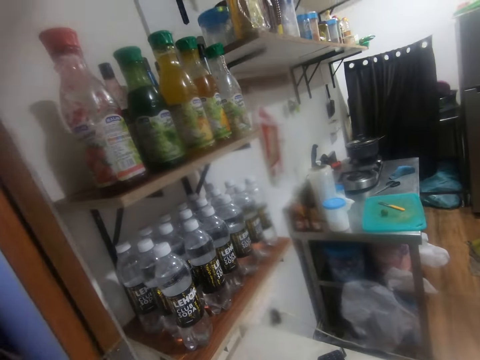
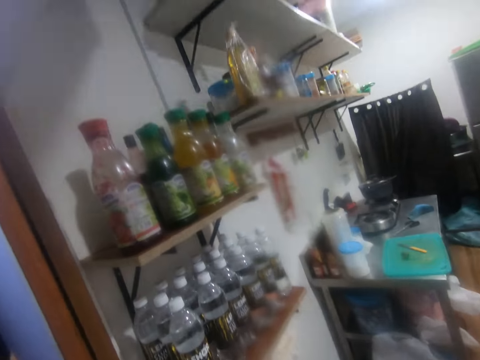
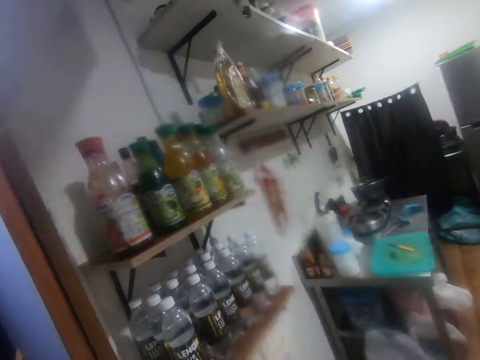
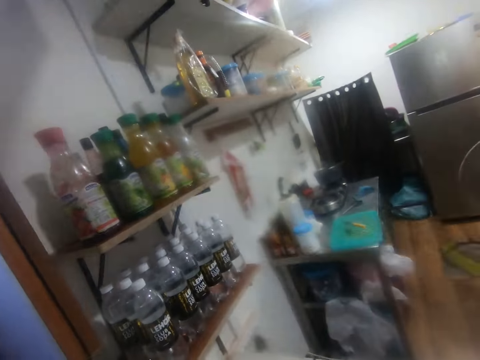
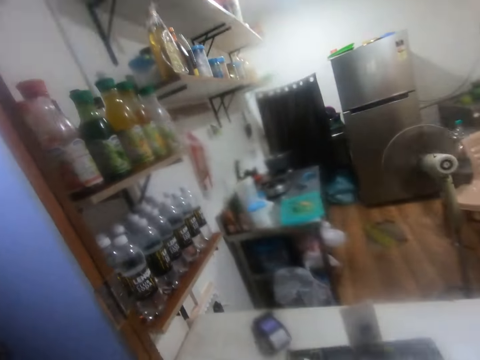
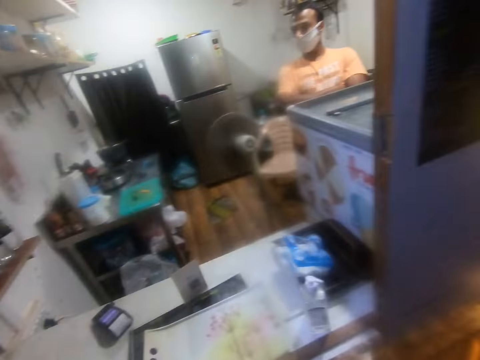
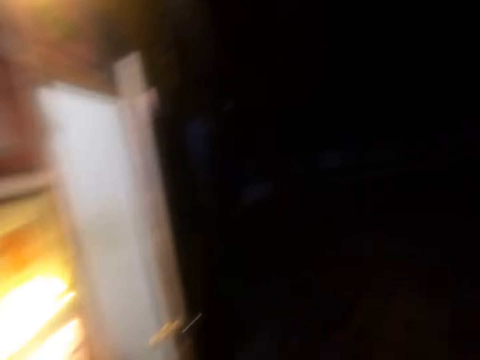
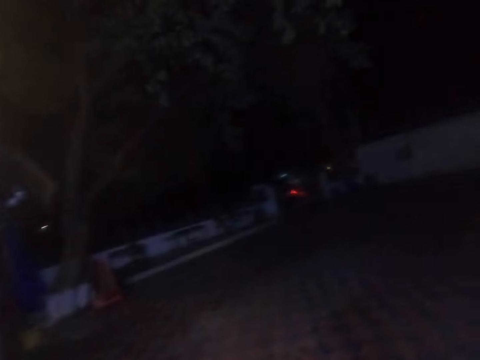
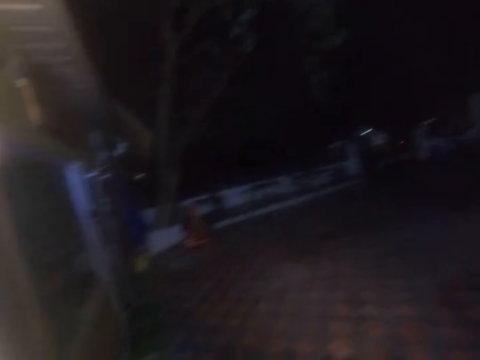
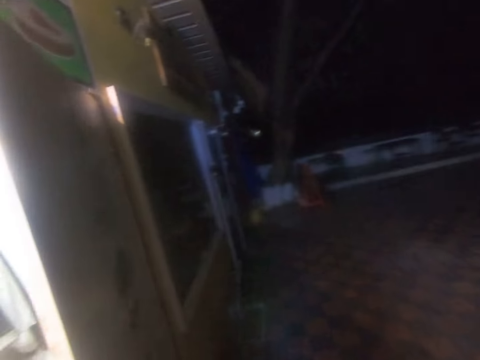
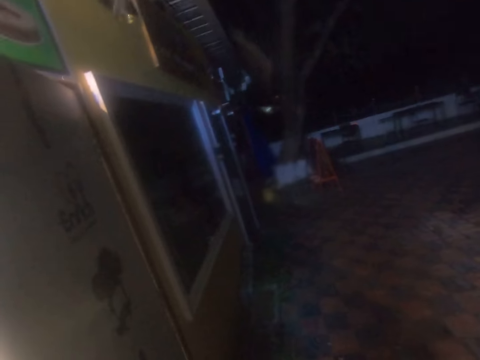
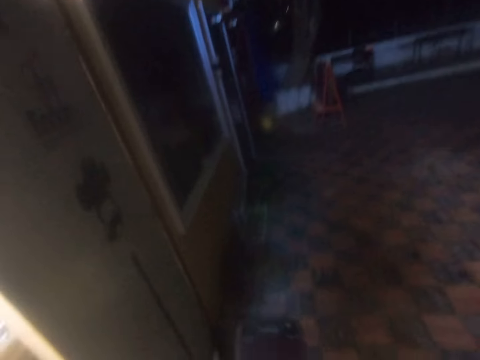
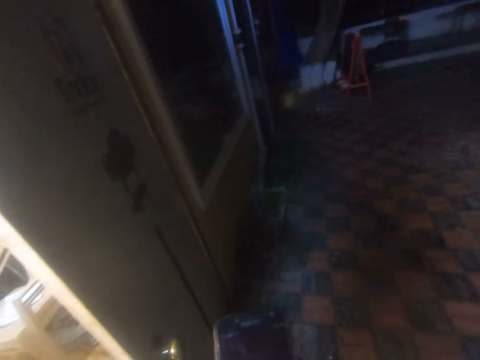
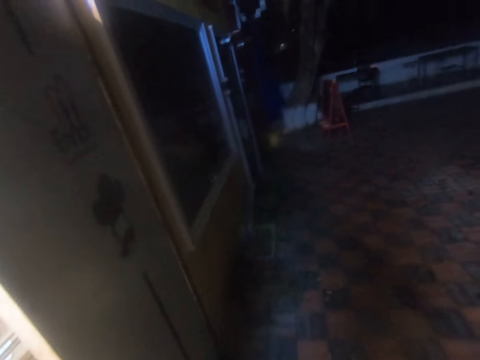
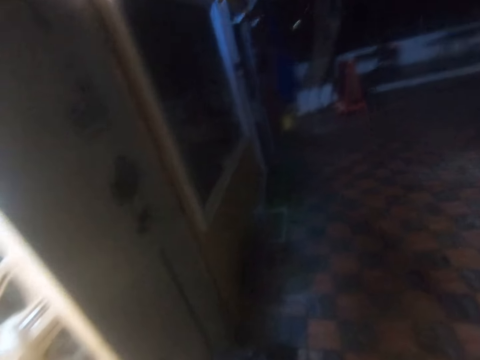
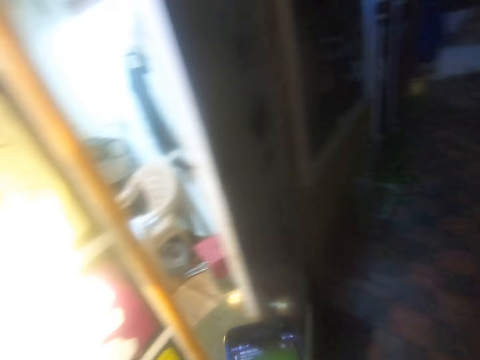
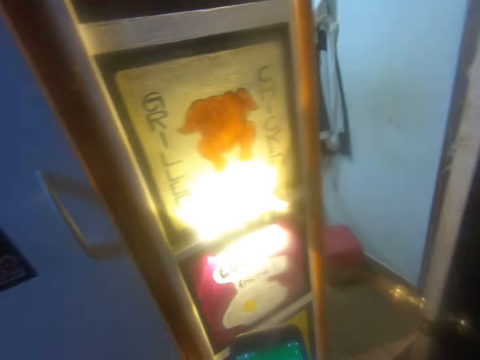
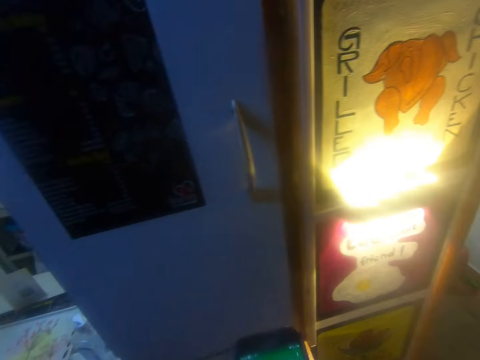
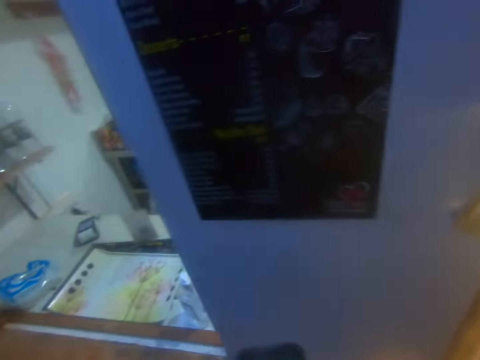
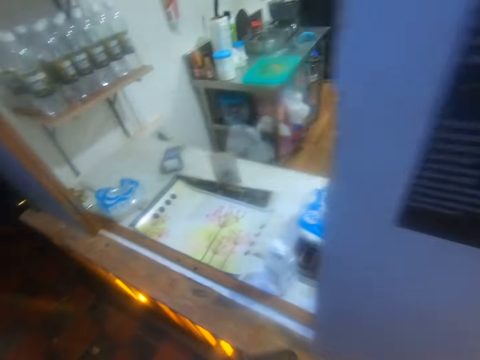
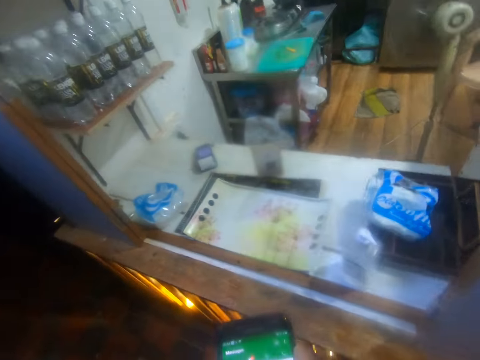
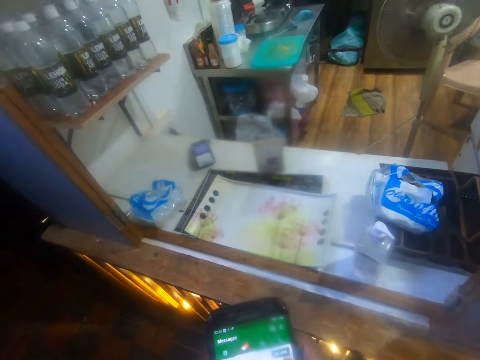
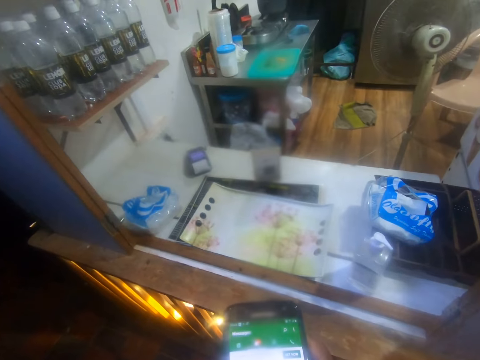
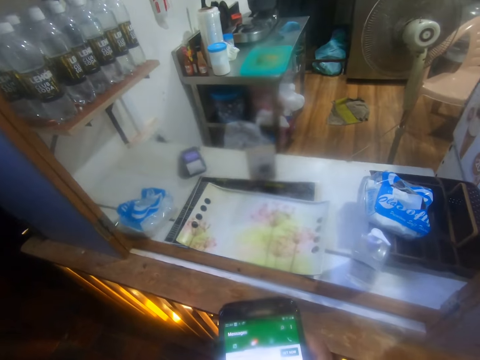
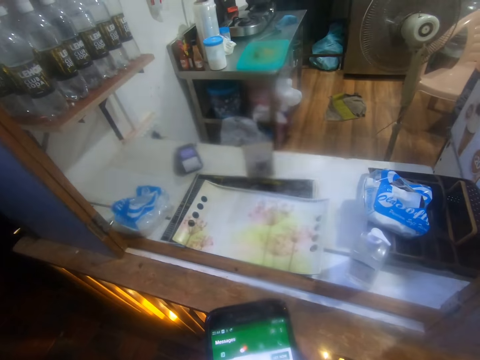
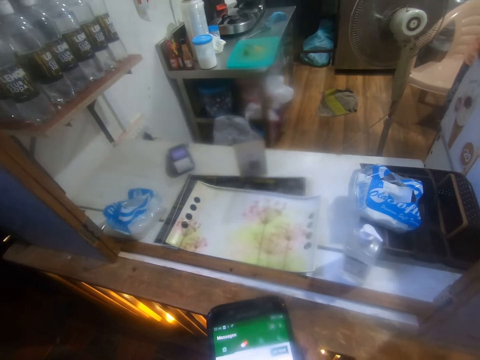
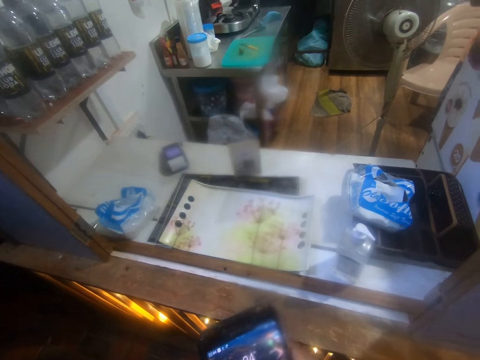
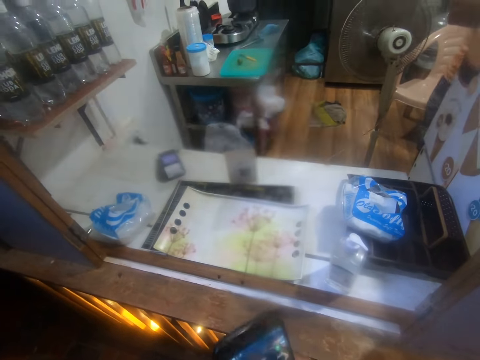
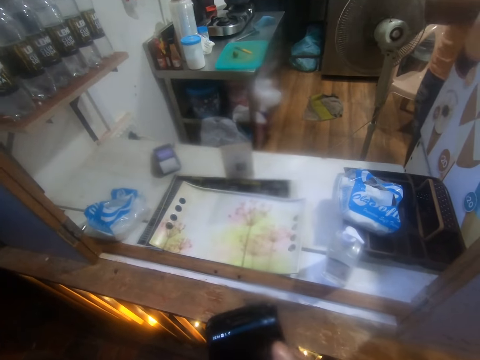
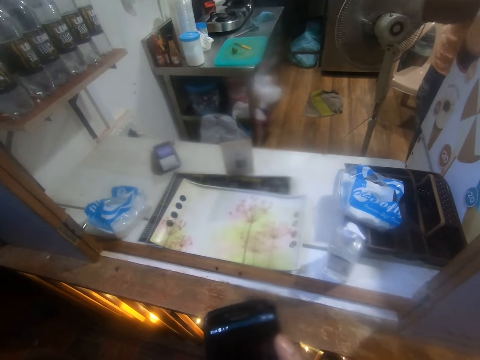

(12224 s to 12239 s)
The camera wearer looks around. They use the phone. They operate the phone with both hands.

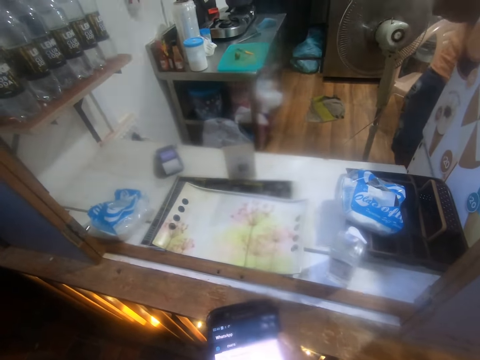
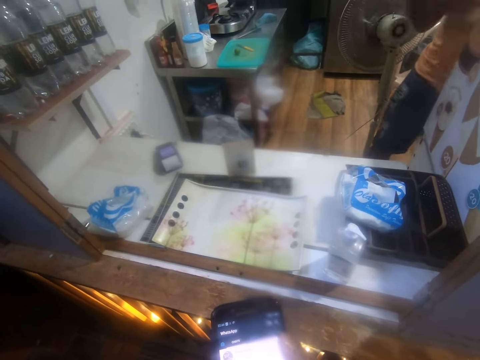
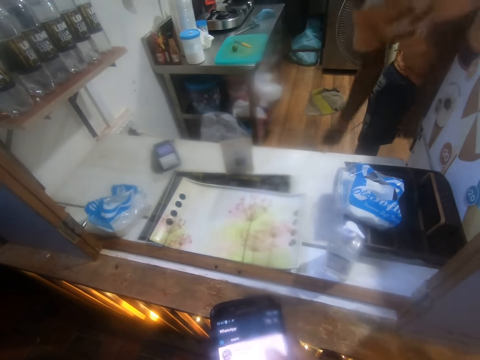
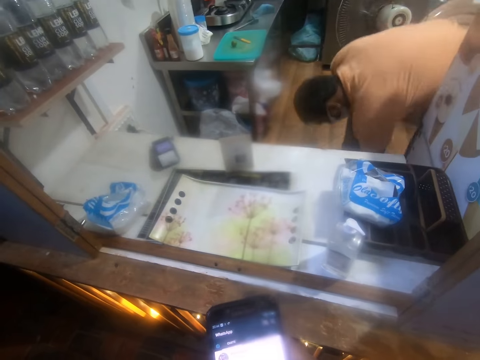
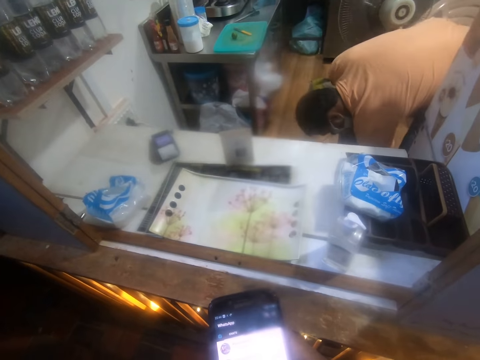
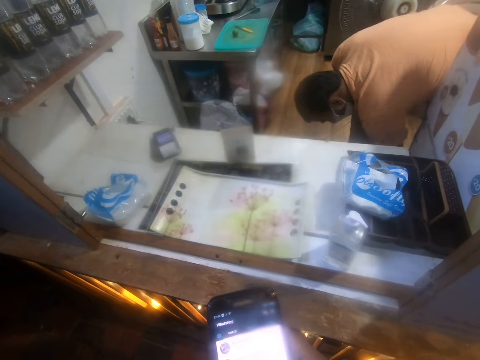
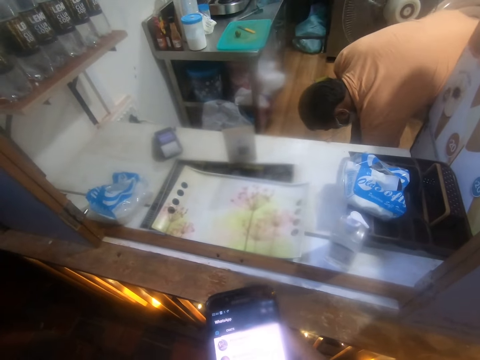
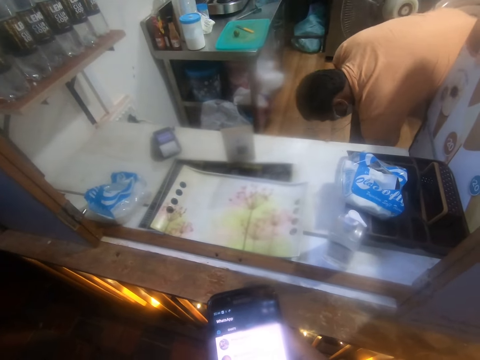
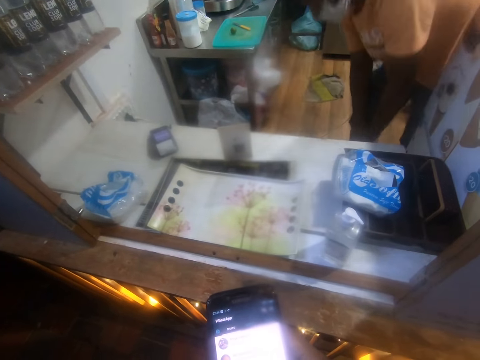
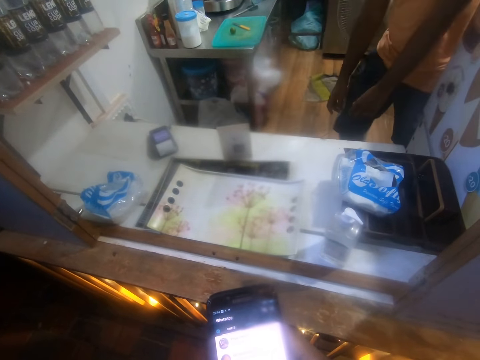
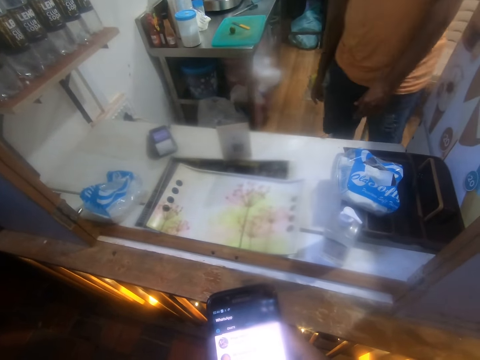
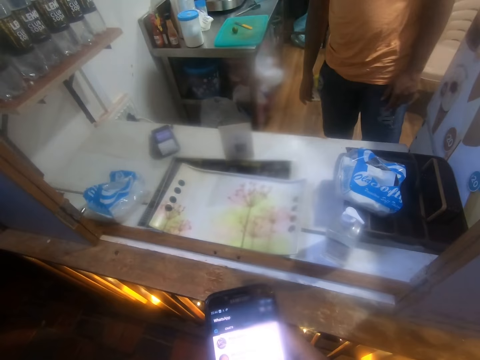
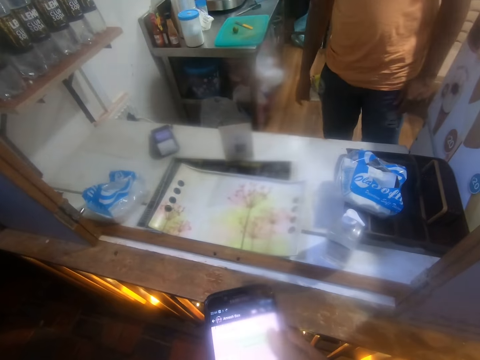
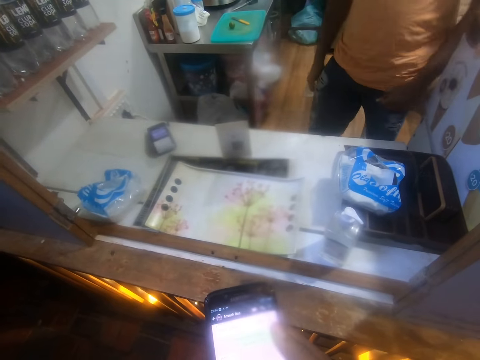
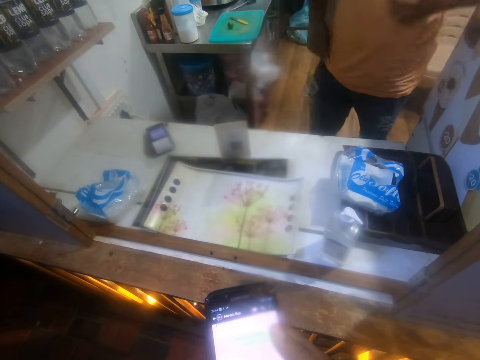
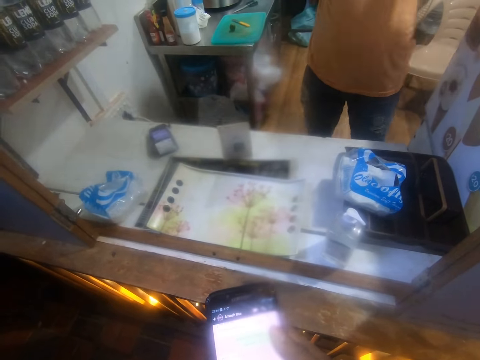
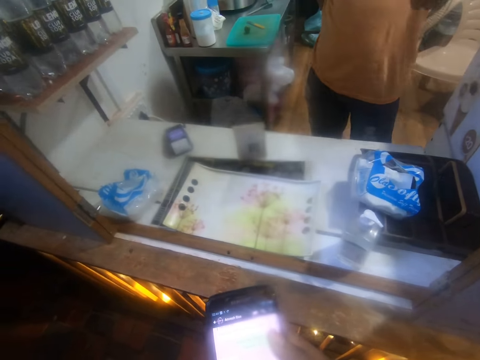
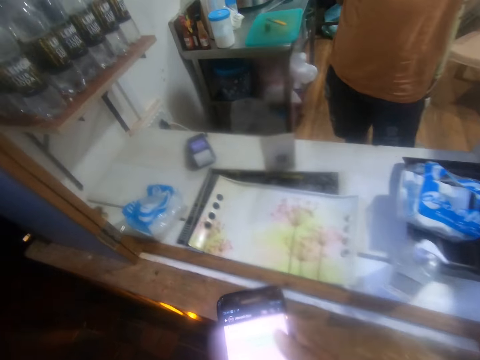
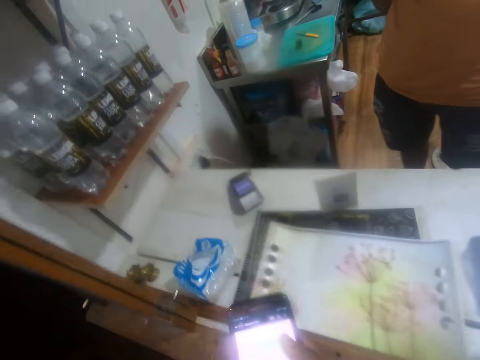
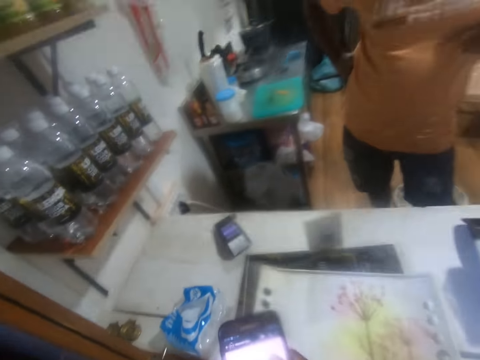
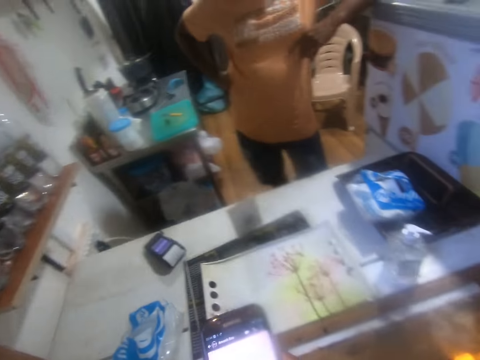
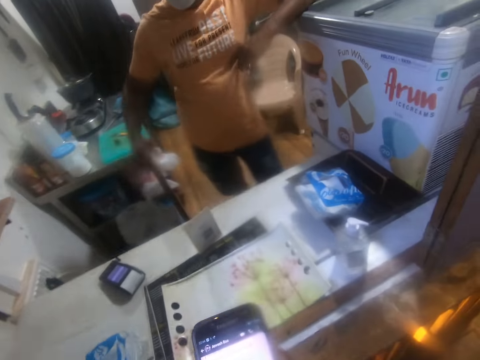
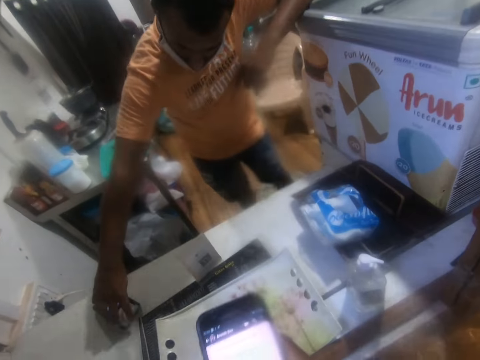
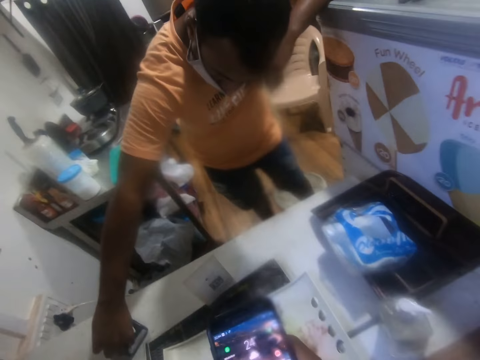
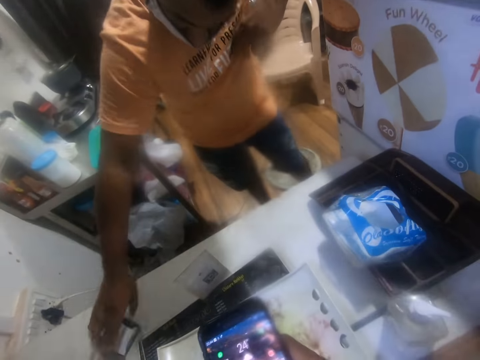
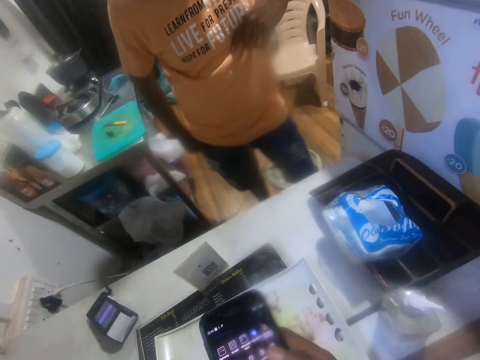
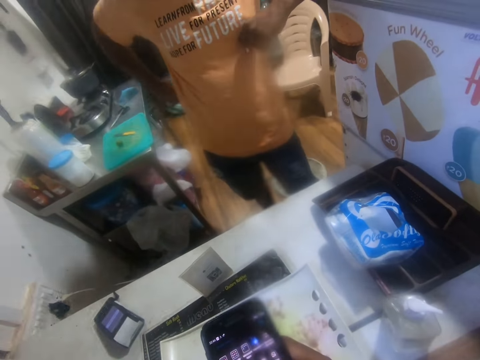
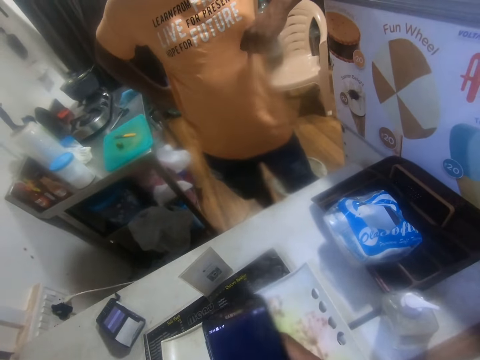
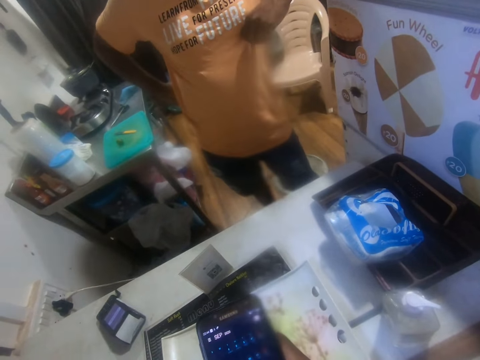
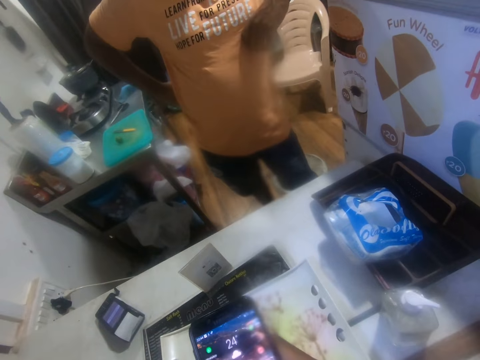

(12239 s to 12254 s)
A man puts his right hand on a table. The man removes his right hand from the table.
